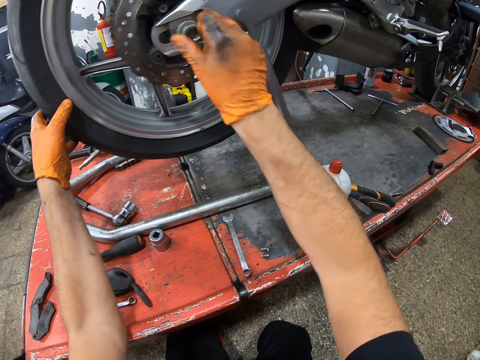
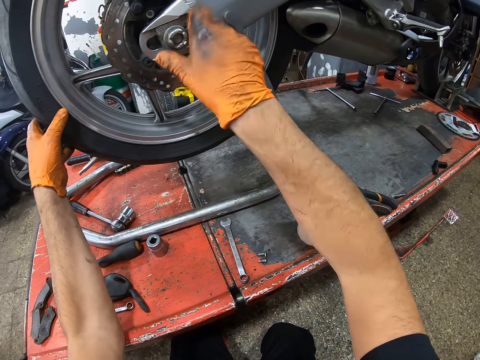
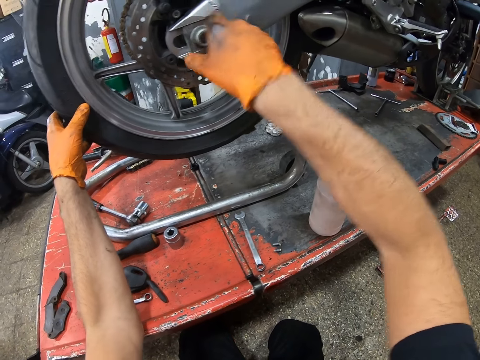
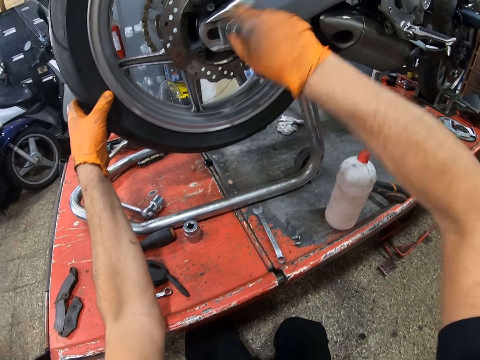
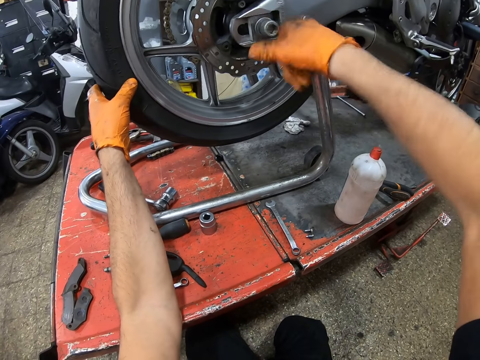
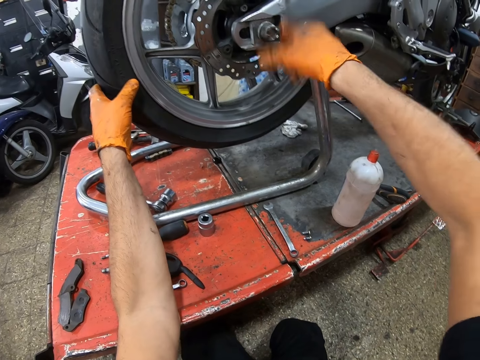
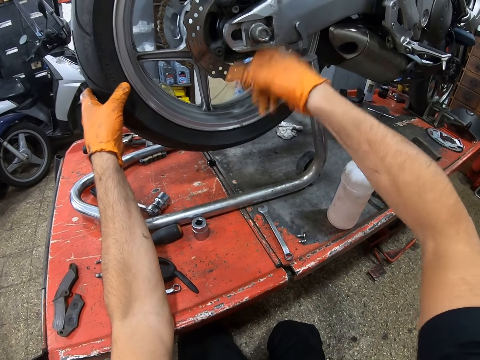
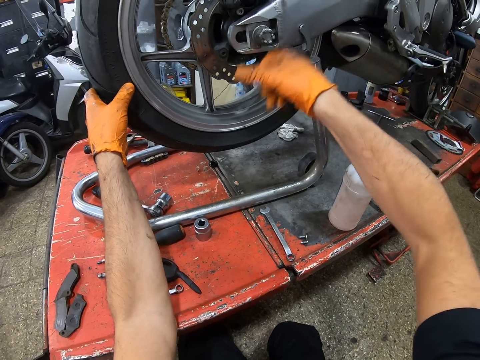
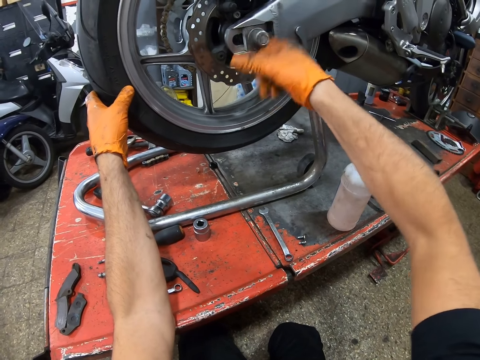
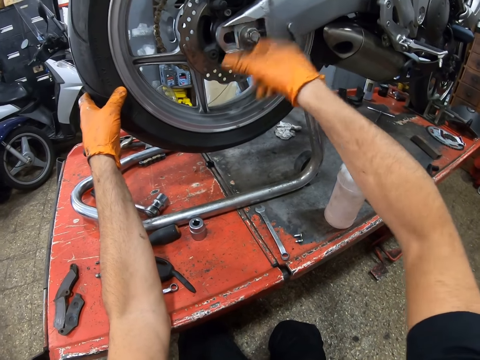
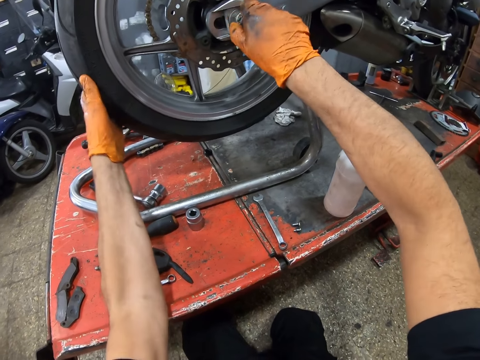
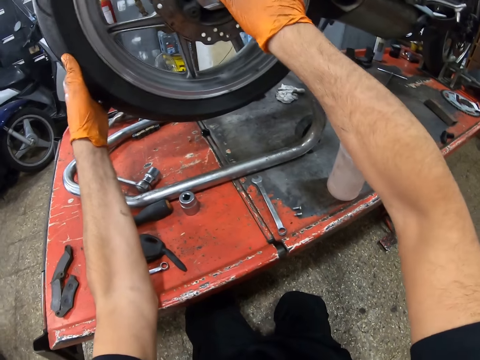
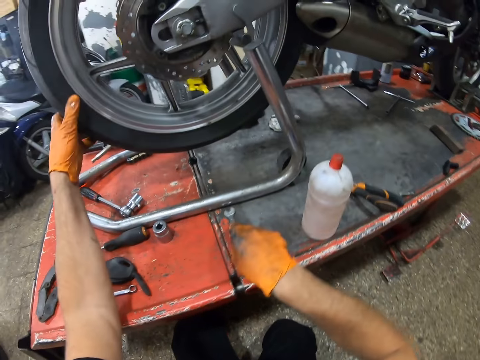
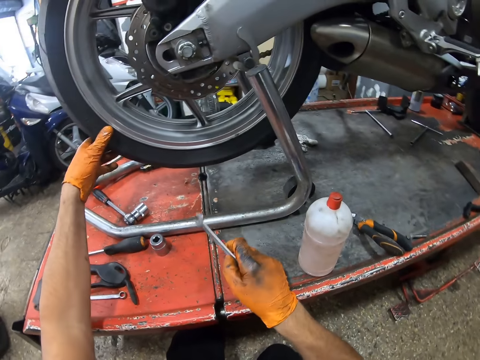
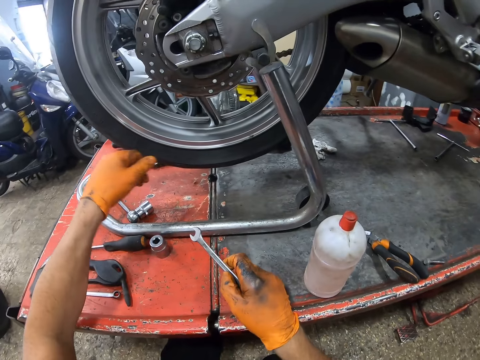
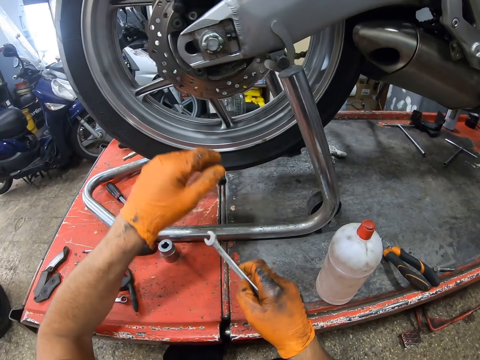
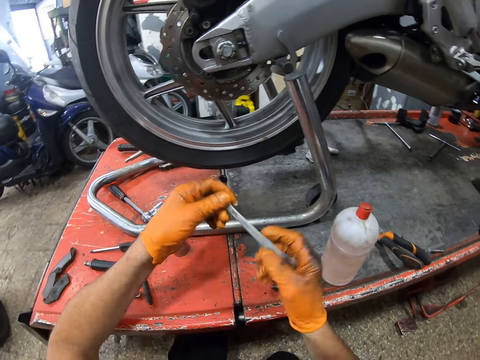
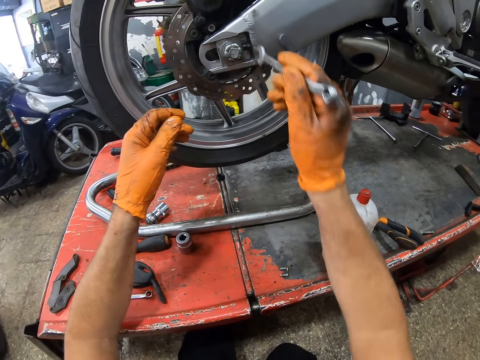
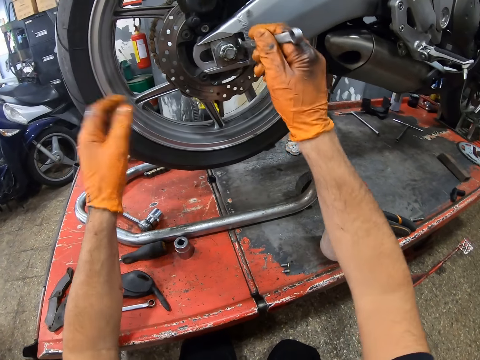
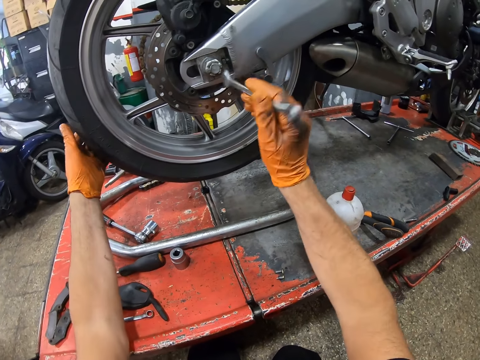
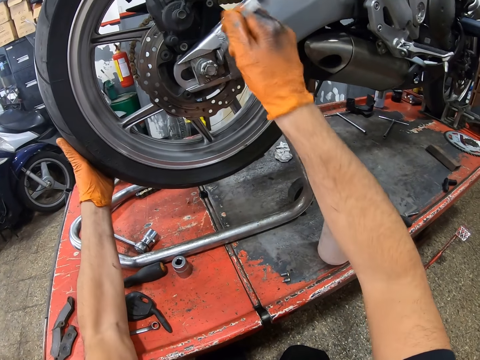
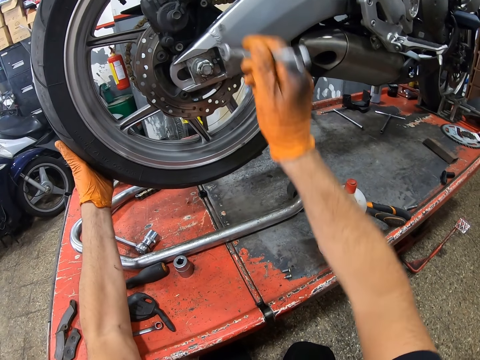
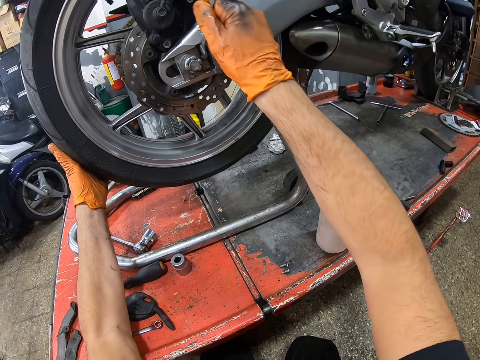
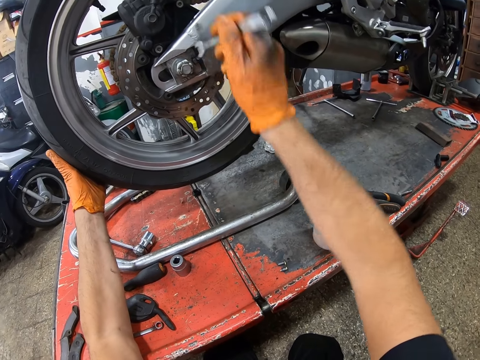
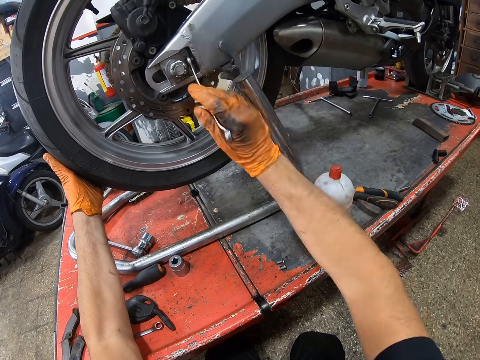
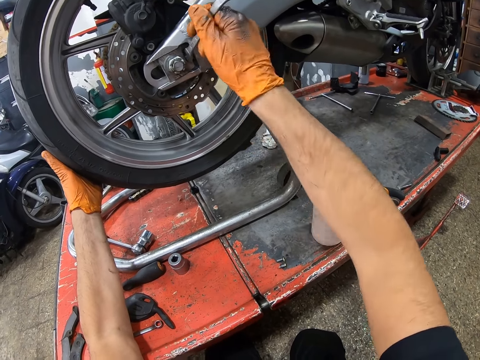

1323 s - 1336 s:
The camera wearer puts the nut in the bolt. He tightens the nut in the bolt. He picks up the spanner from the workbench with his right gloved hand. He screws the motorcycle chassis with the spanner in his right gloved hand. He holds the motorcycle tyre with his left gloved hand.

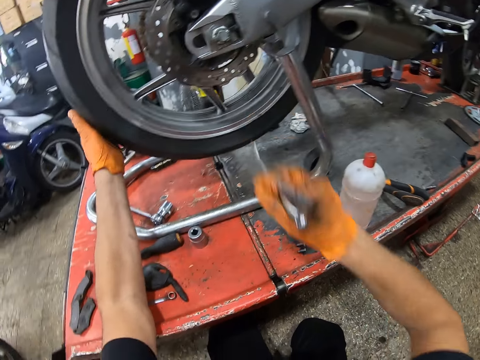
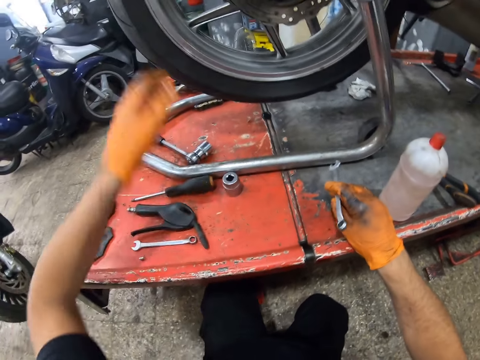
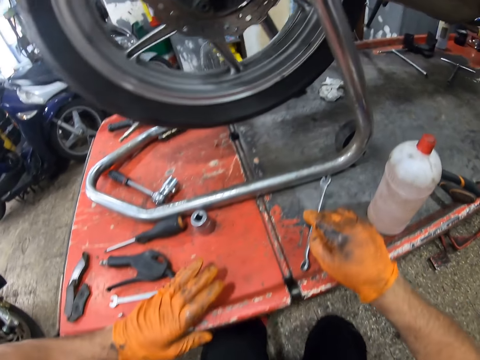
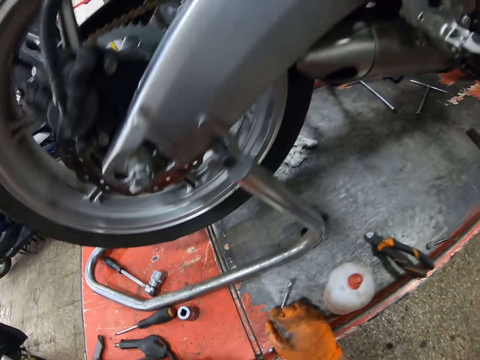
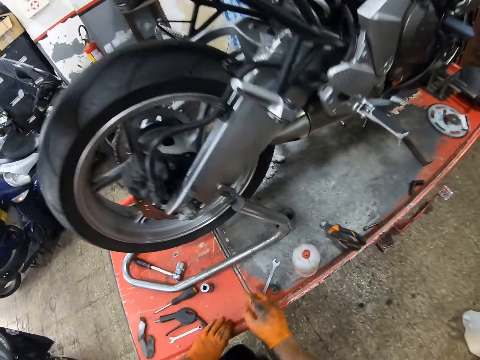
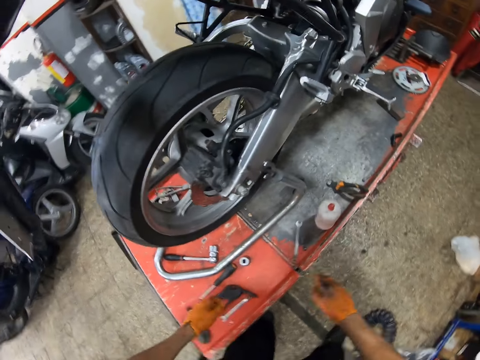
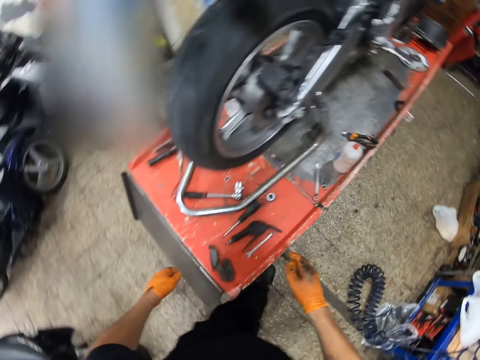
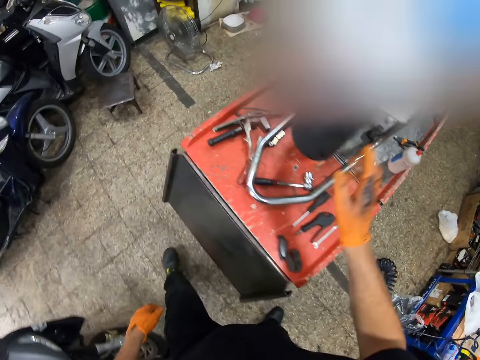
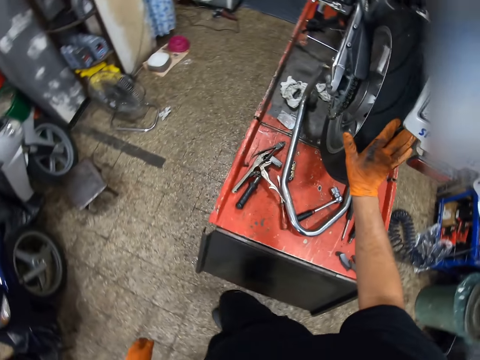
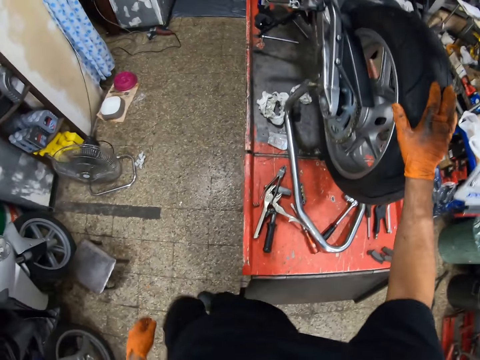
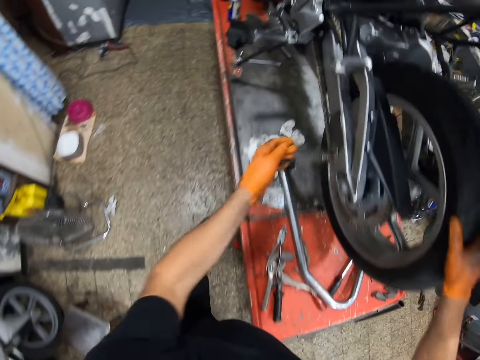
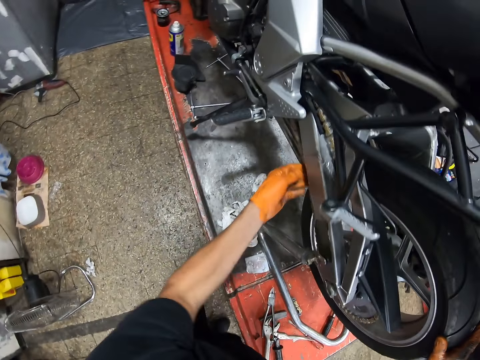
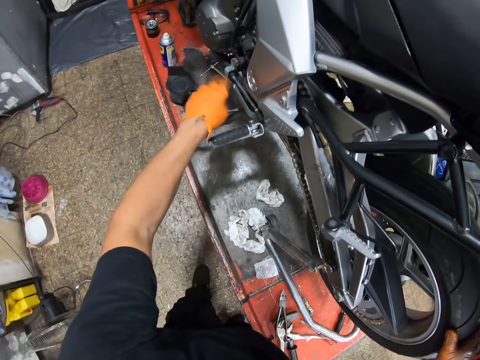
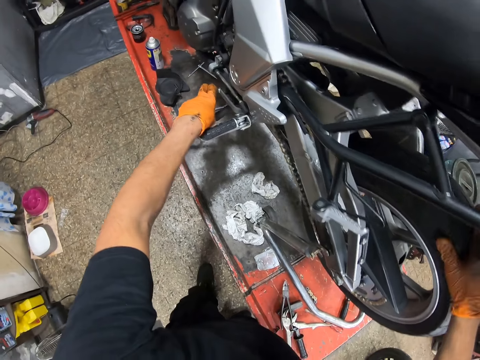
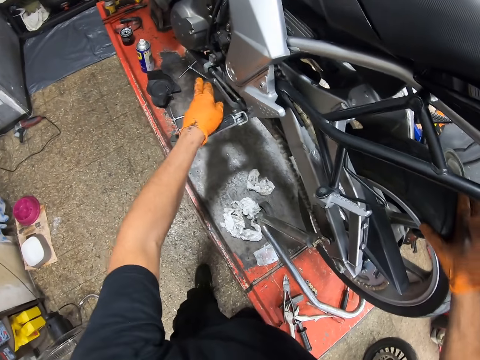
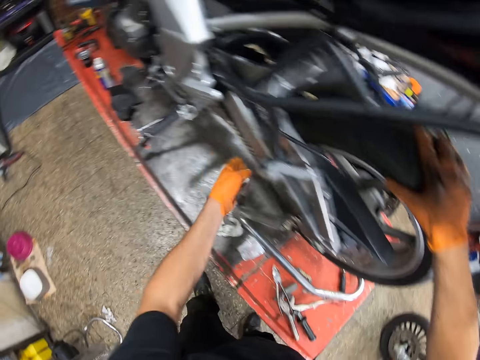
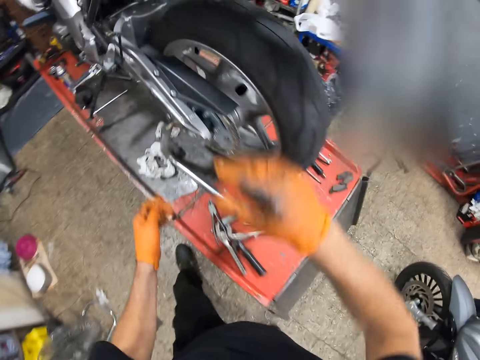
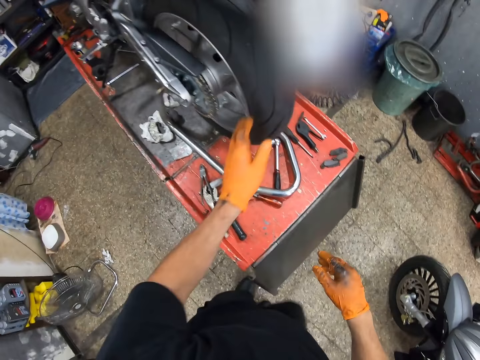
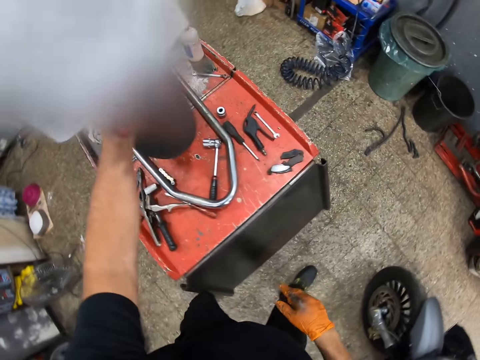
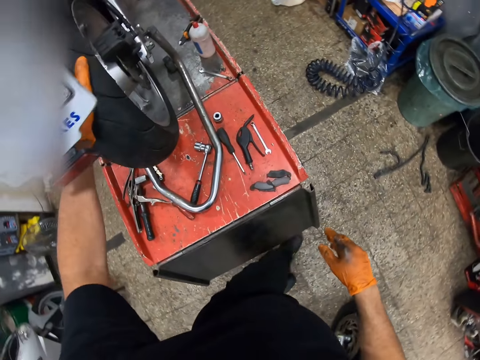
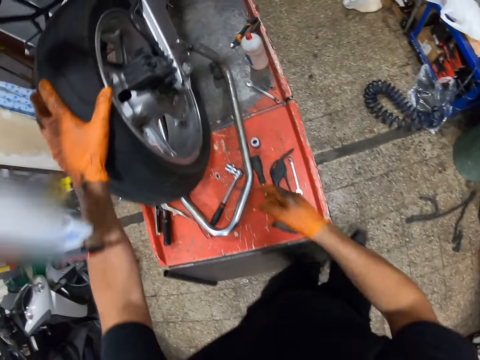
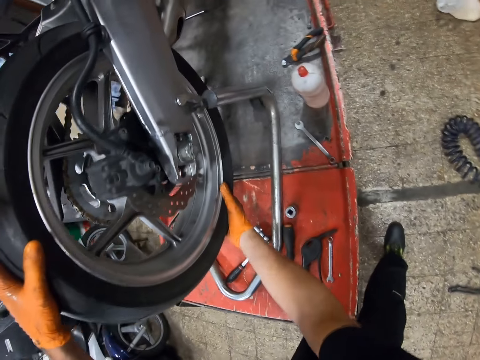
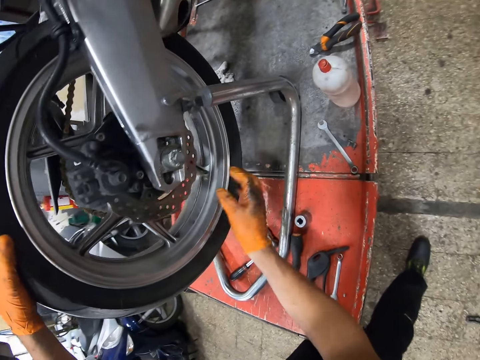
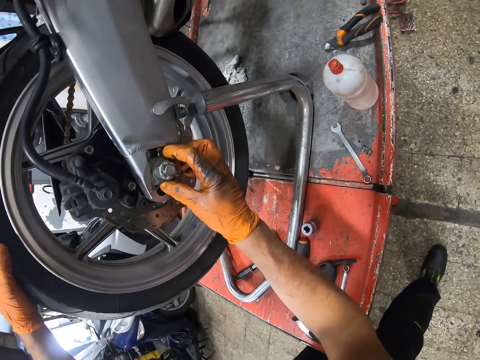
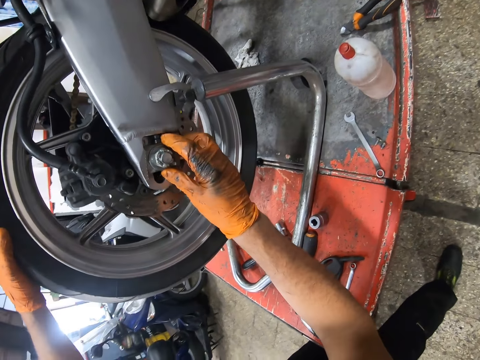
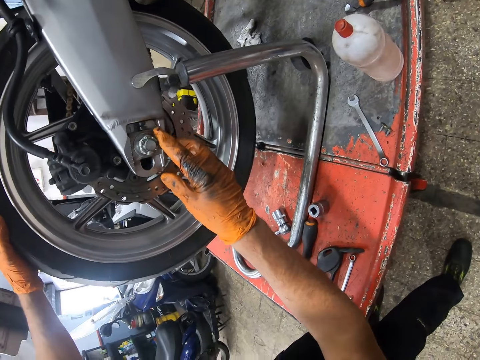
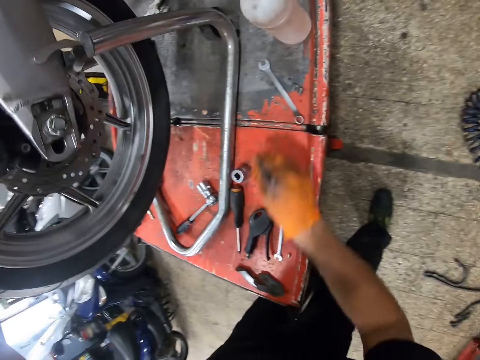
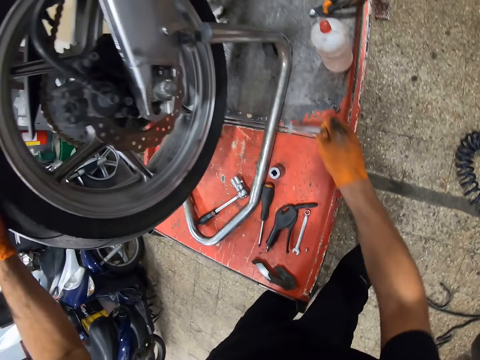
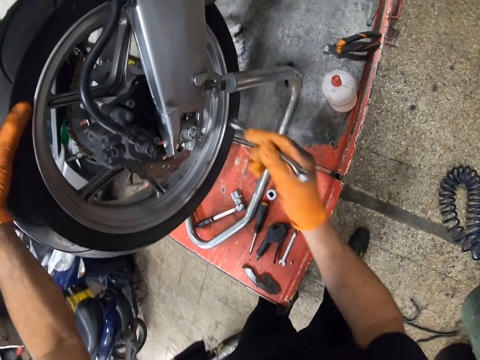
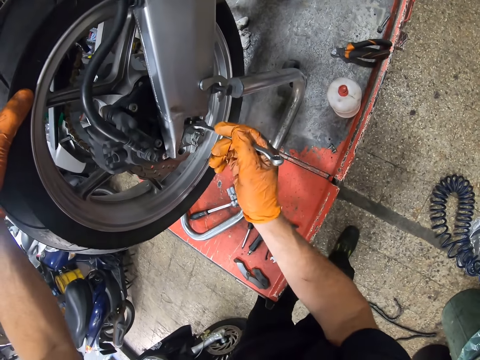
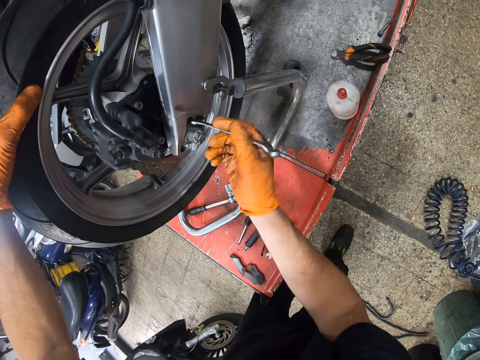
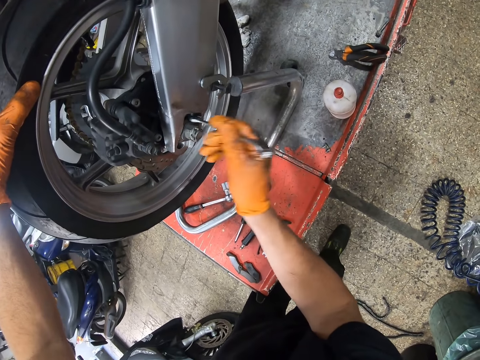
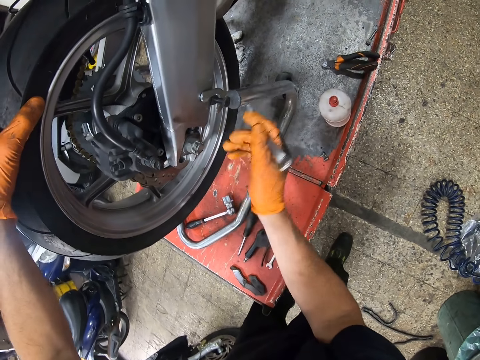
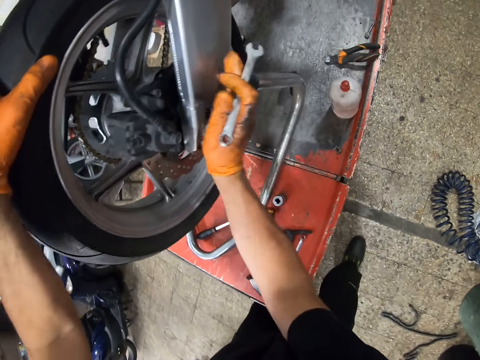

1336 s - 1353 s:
The camera wearer drops the spanner on the workbench with his right gloved hand. He walks around the garage. He touches the motorcycle tyre with his right gloved hand. He rotates the wheel. He touches the motorcycle chain. He holds the motorcycle pedal with his left gloved hand. He touches the brake pedal. He holds the motorcycle tyre with his right gloved hand. He walks around the garage. He holds the motorcycle tyre with his left gloved hand. He holds the motorcycle tyre with both his gloved hands. He touches the motorcycle chassis with his right gloved hand. He touches the nut. He picks up the spanner from the workbench with his right gloved hand. He screws the motorcycle chassis with the spanner in his right gloved hand.
